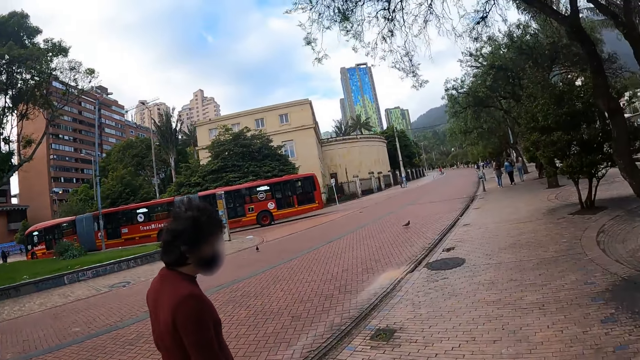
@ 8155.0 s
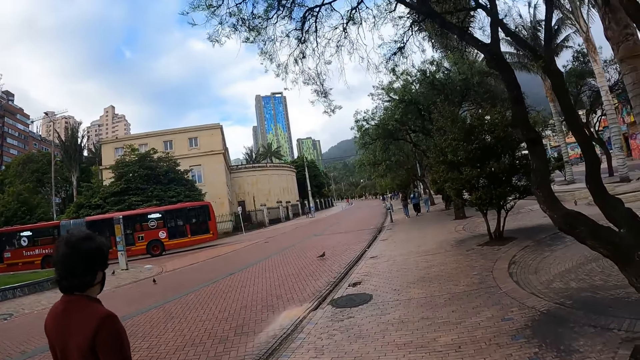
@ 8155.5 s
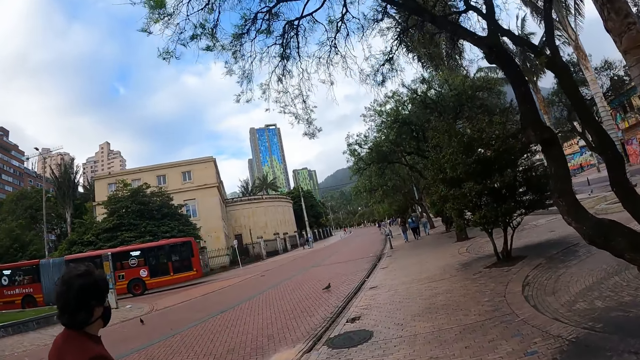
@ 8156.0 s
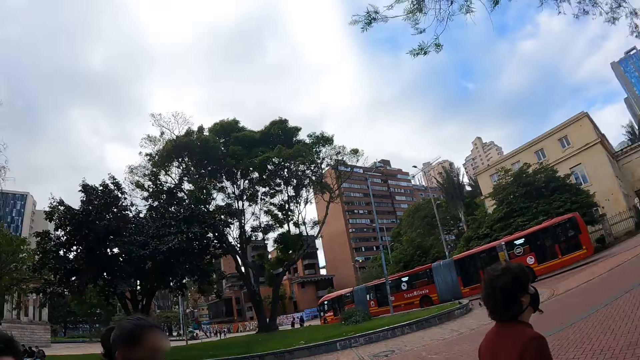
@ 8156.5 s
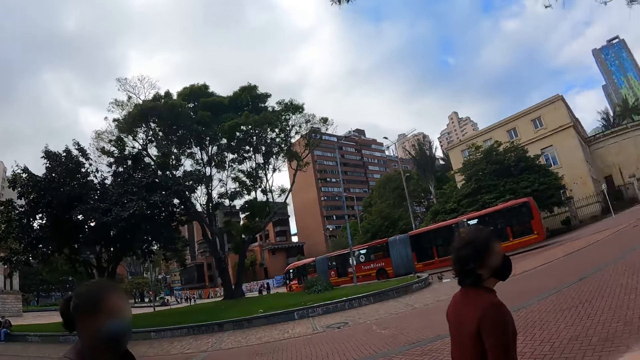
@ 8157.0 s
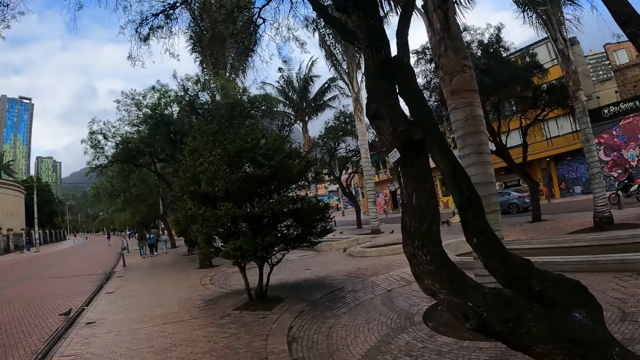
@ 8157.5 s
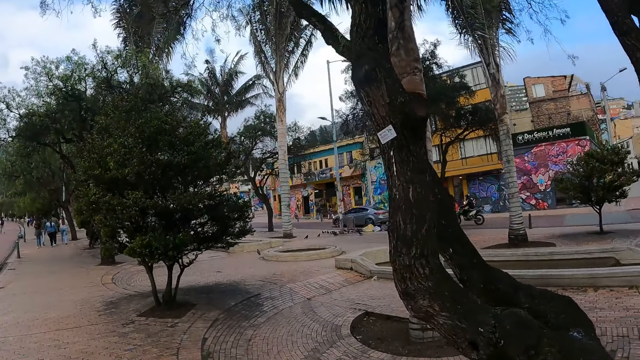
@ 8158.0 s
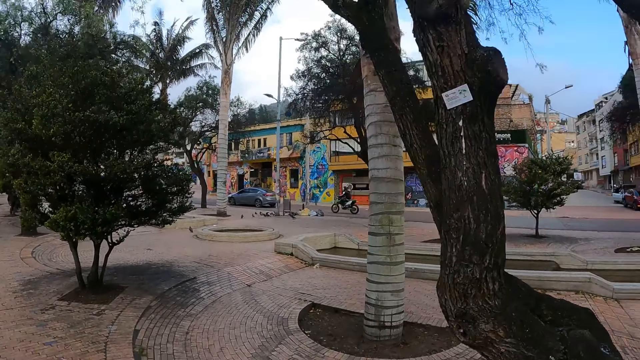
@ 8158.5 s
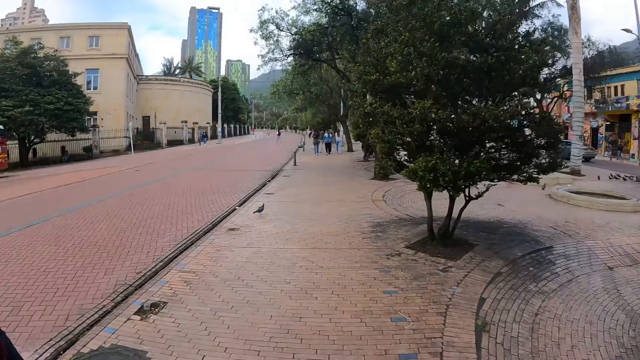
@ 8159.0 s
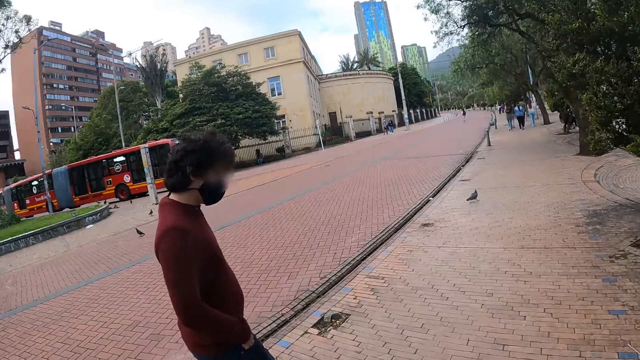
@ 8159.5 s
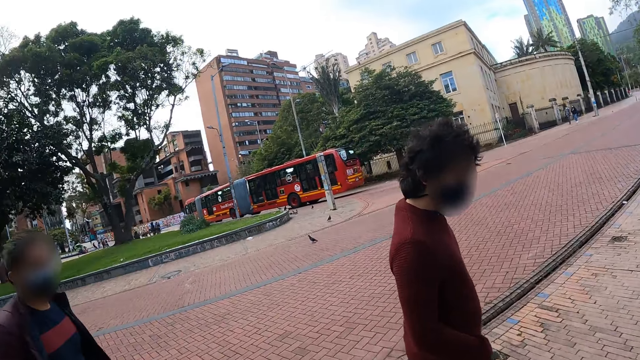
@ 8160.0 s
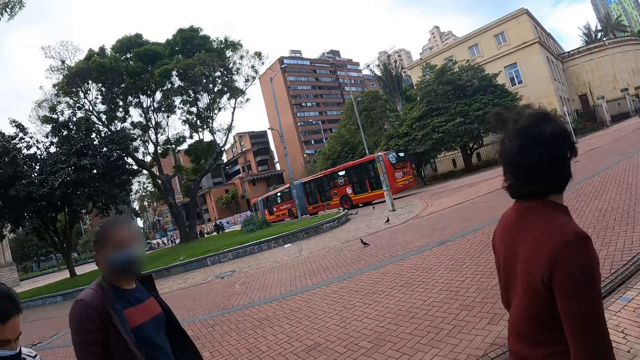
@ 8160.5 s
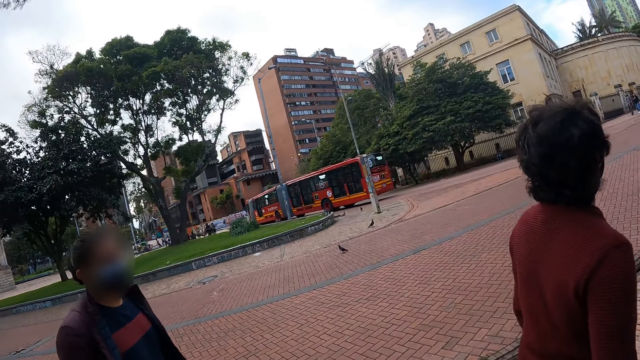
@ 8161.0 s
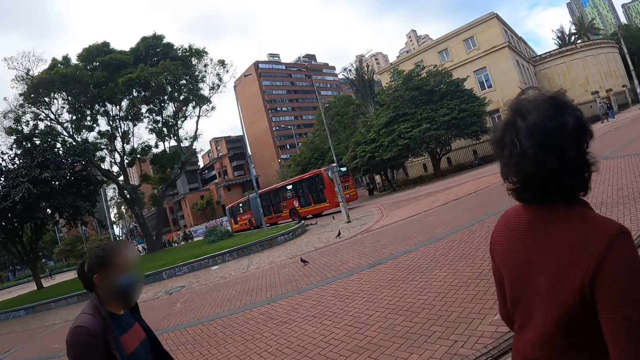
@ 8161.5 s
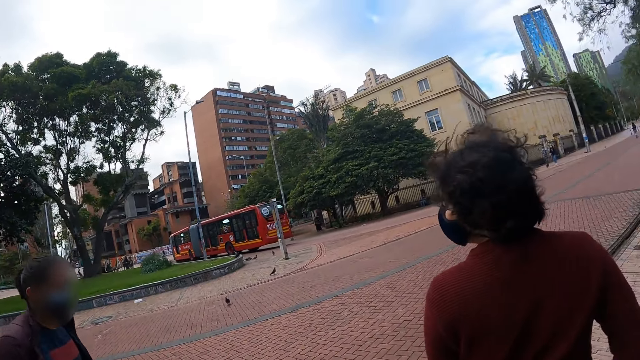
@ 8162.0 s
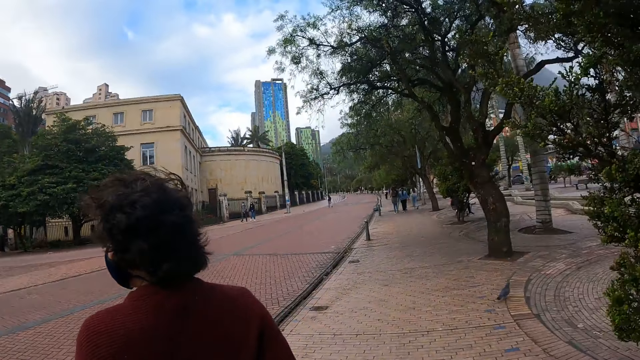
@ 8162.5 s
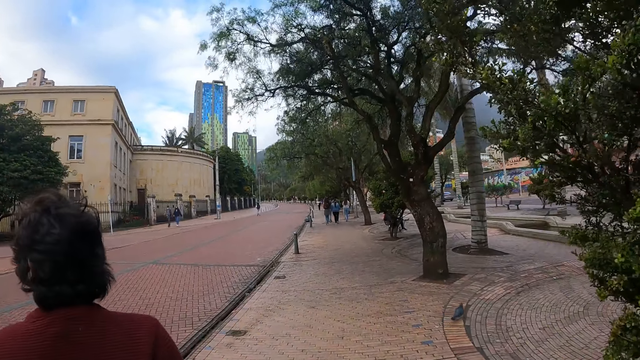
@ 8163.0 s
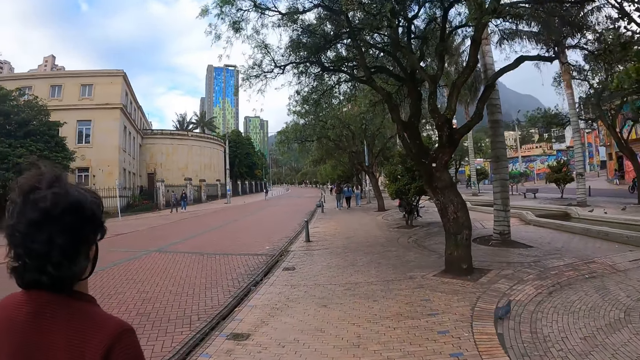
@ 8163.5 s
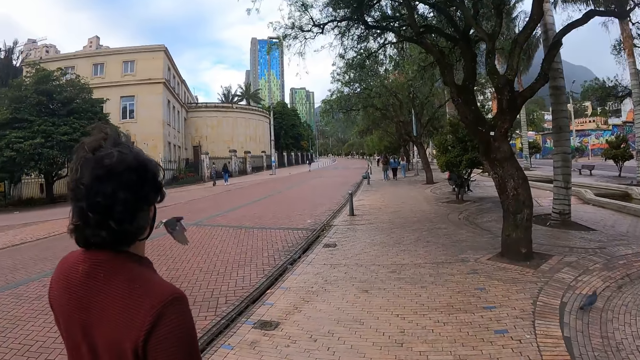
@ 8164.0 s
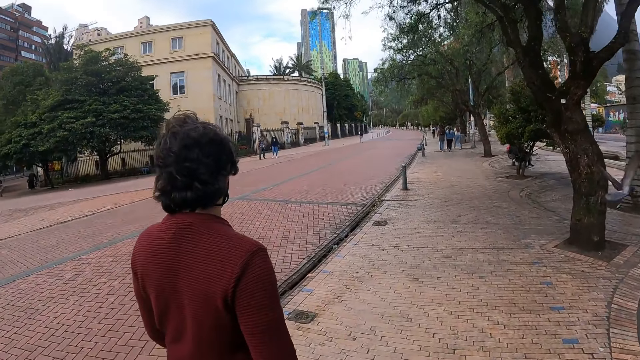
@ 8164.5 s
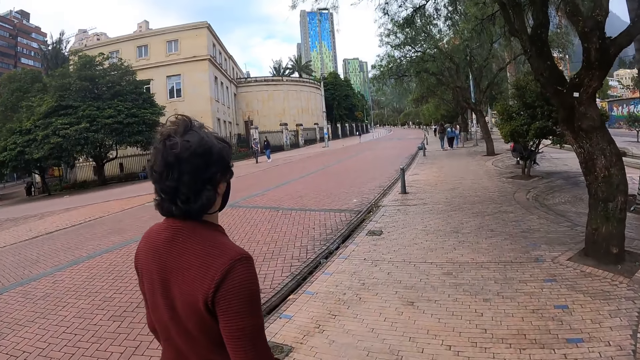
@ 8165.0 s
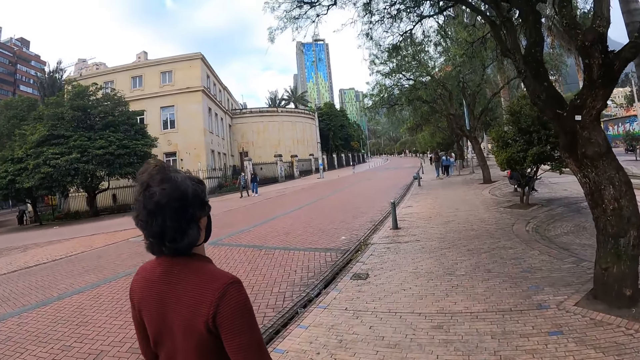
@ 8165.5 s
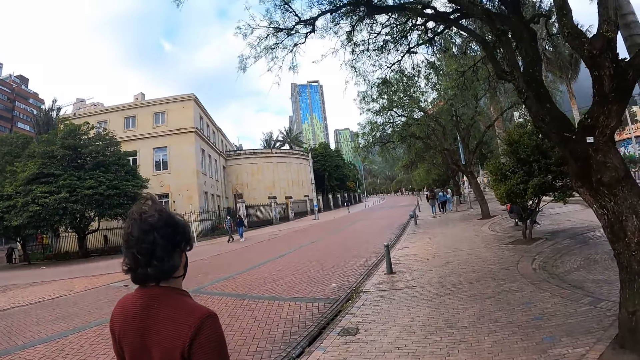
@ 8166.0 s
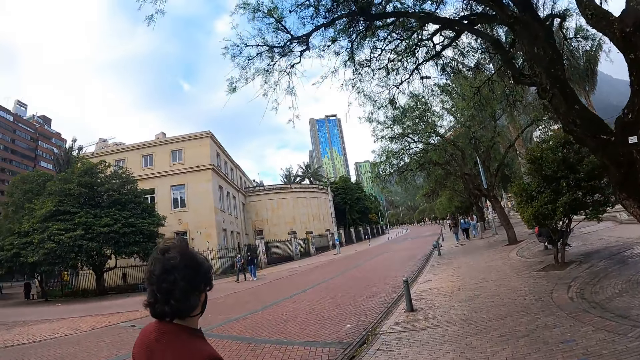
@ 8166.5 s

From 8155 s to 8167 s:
The camera wearer moves around. They walk along the sidewalk.

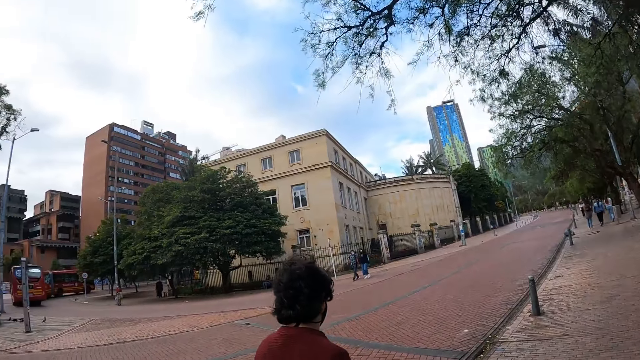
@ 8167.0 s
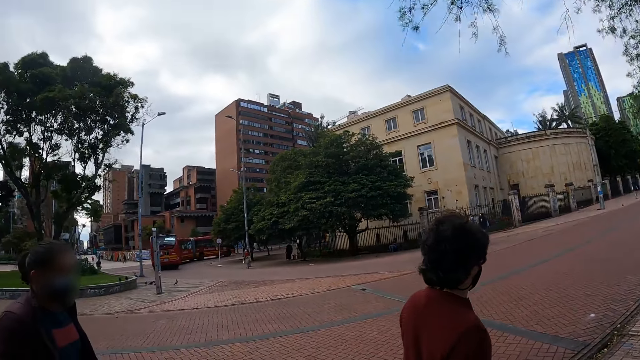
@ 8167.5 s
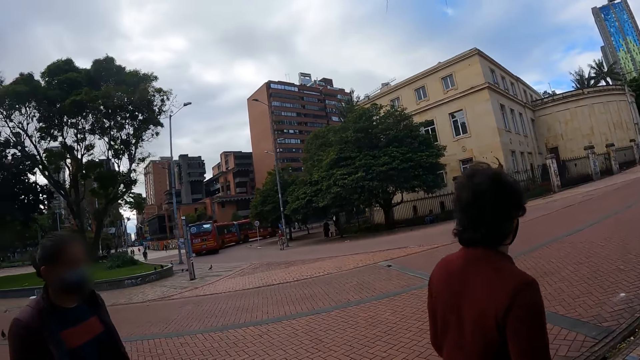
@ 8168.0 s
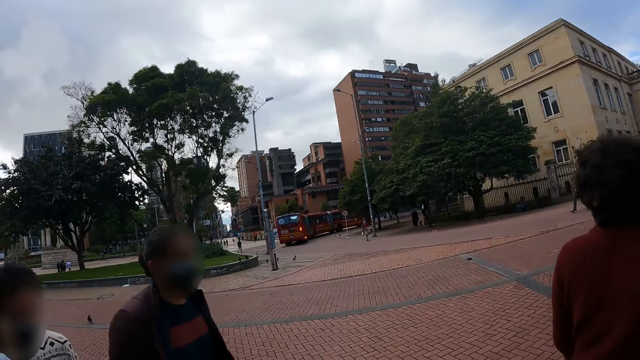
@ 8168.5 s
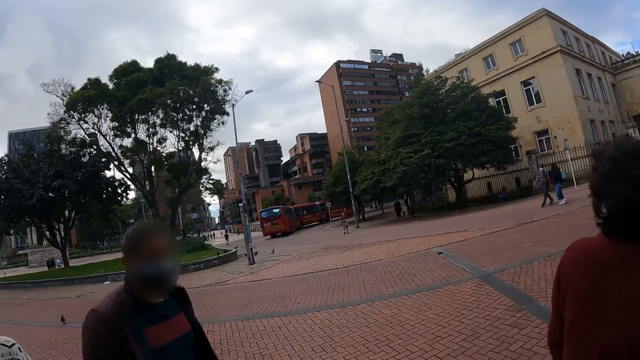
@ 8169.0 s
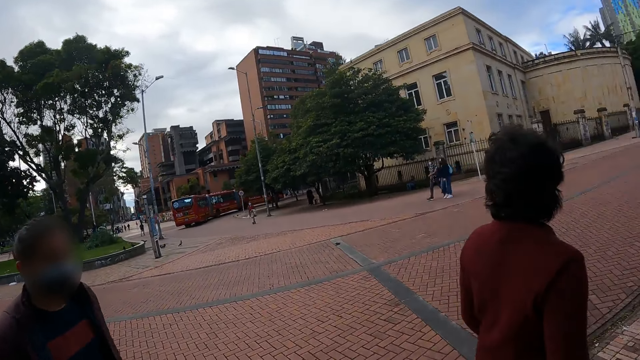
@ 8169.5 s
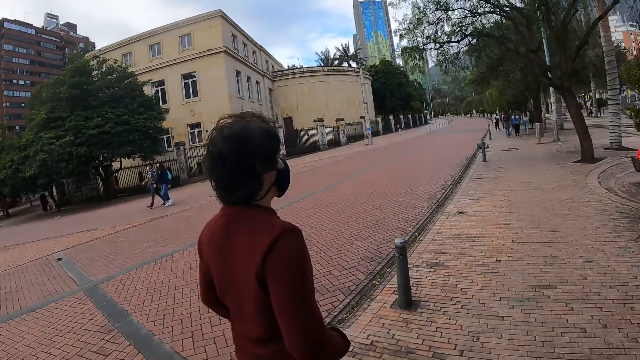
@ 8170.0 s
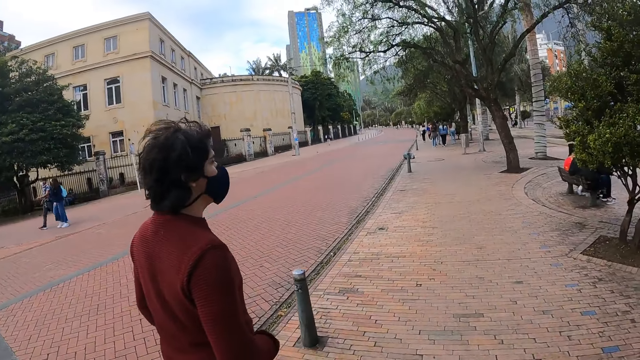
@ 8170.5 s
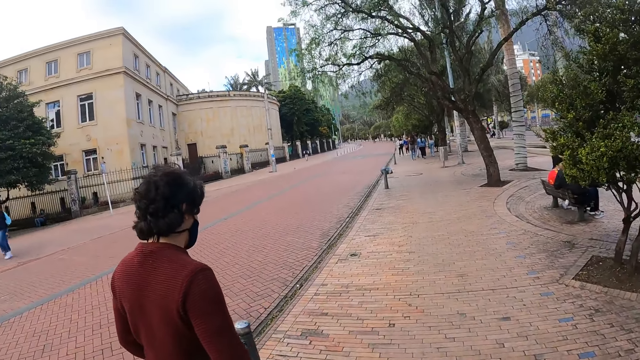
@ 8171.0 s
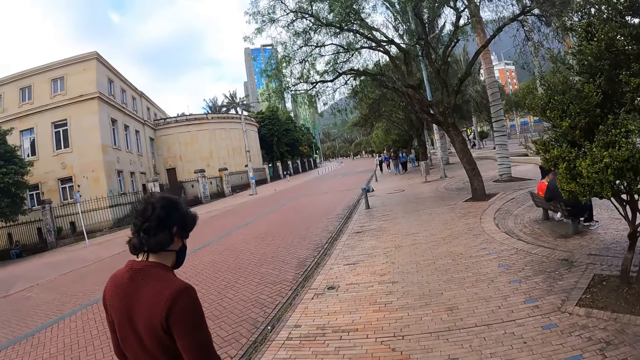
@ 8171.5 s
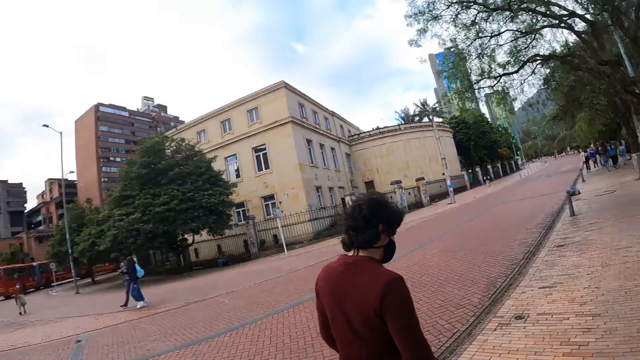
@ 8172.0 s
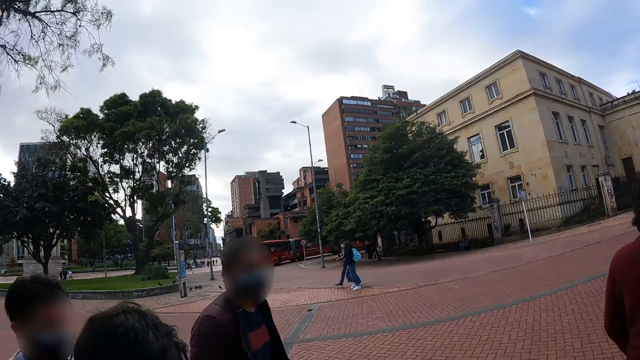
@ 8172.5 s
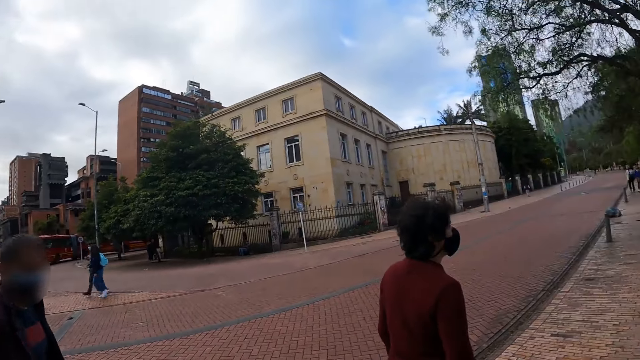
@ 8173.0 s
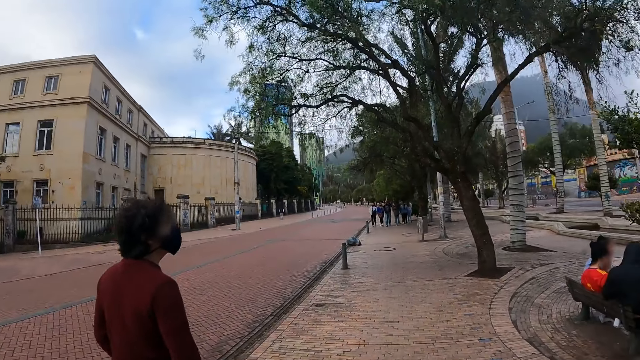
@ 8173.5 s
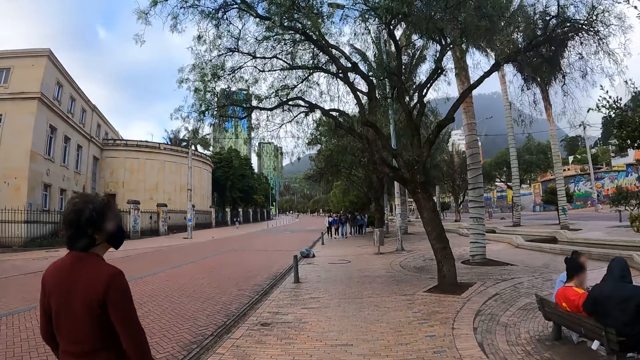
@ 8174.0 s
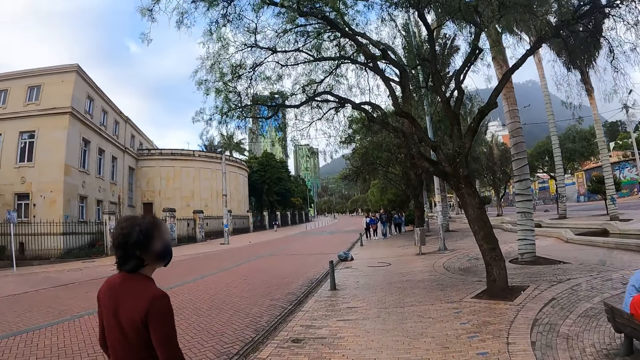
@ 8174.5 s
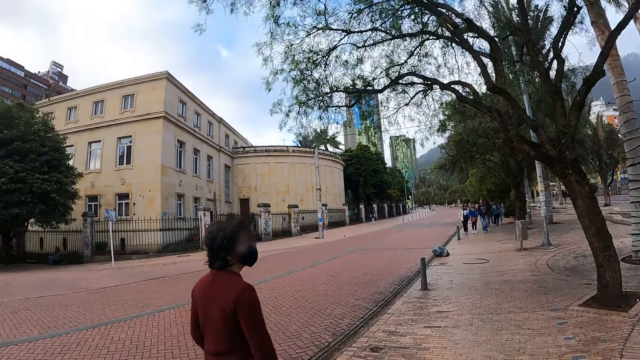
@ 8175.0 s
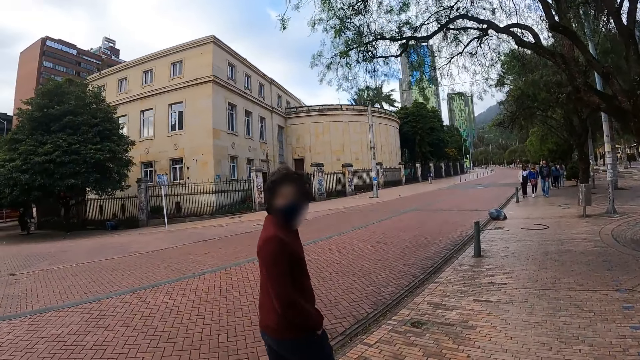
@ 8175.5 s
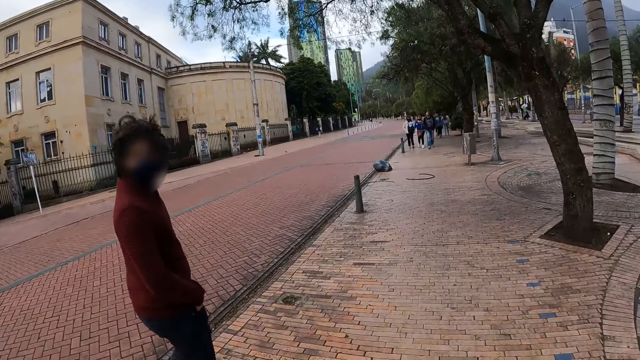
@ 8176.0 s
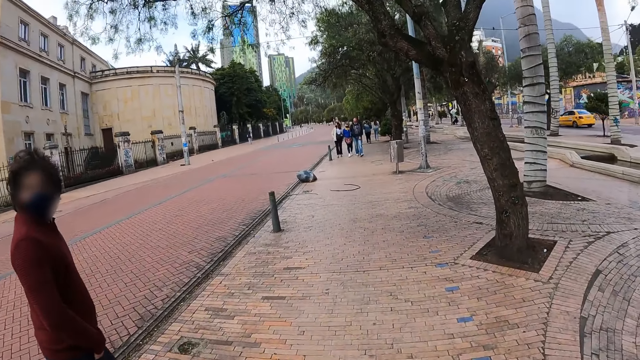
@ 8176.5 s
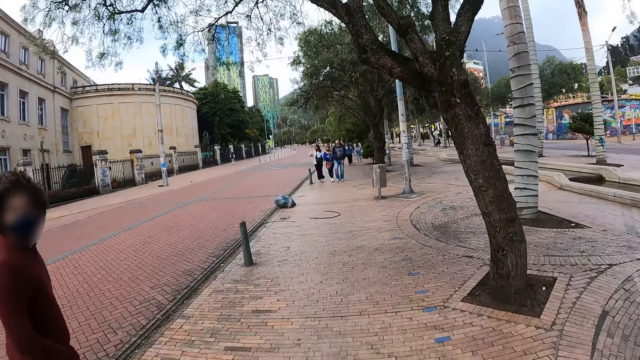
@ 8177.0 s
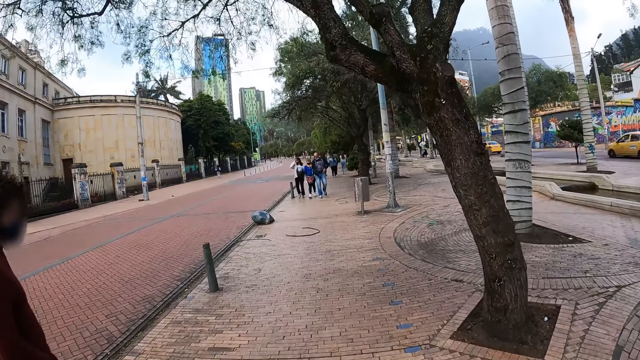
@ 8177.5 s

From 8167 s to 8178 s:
The camera wearer looks behind. They walk along the pavement. A person looks behind.
